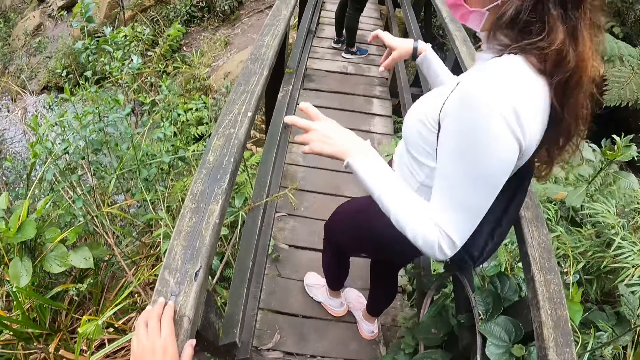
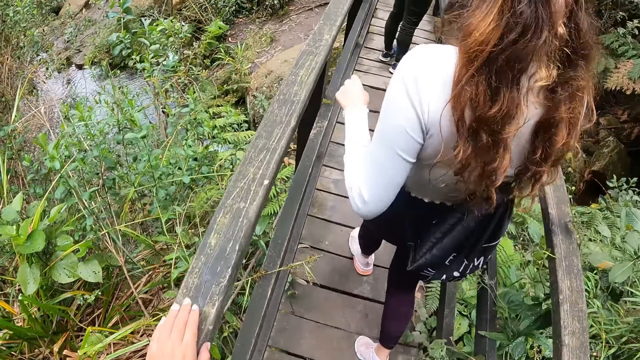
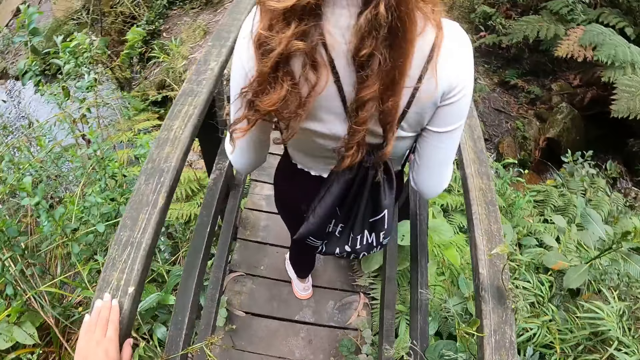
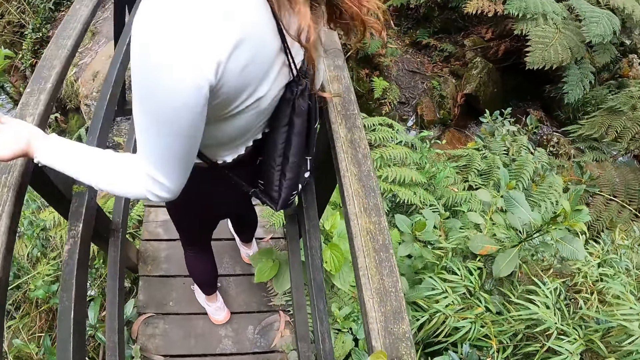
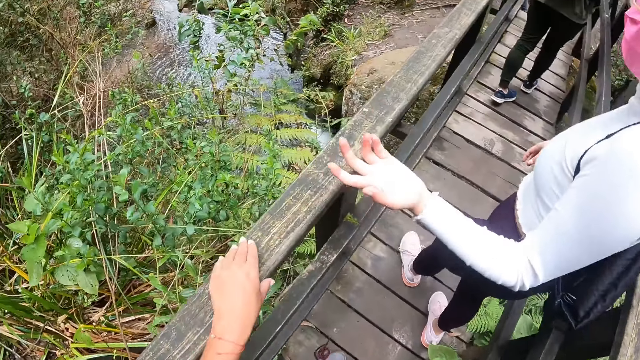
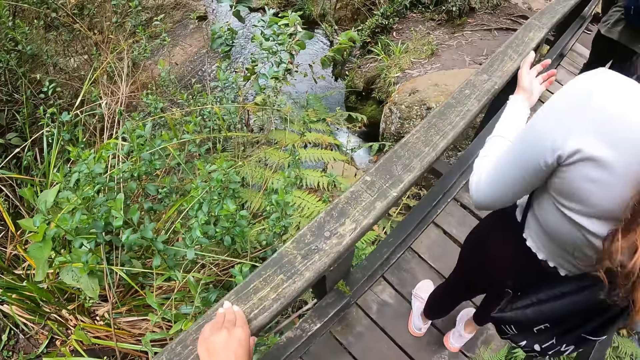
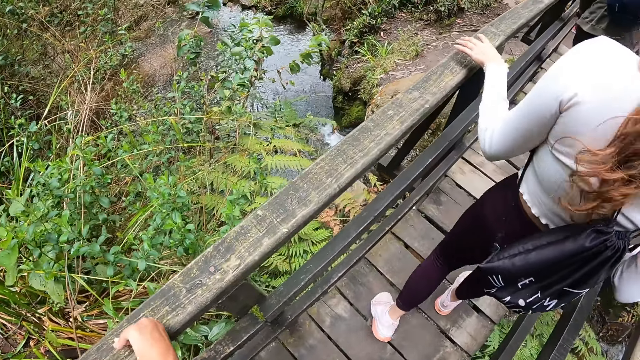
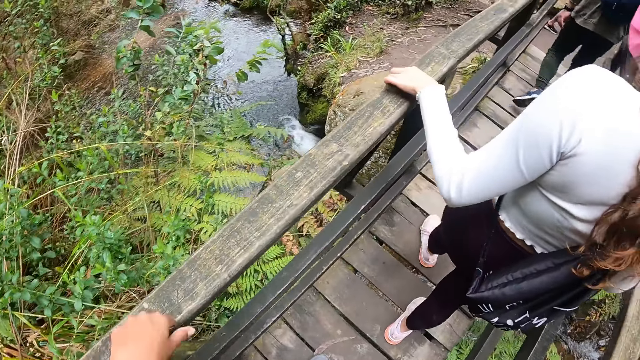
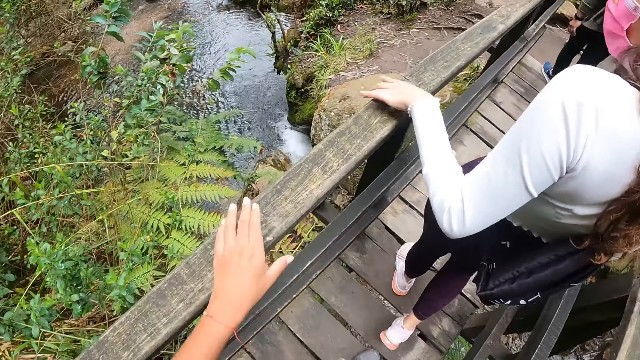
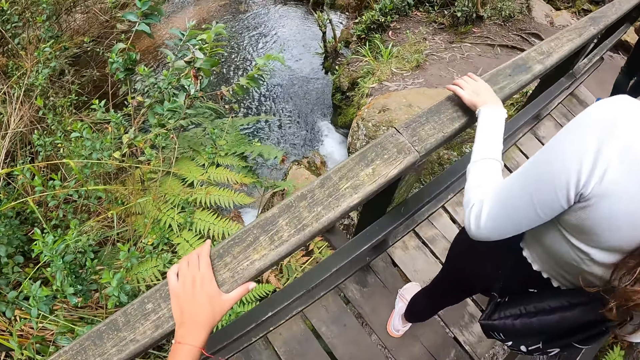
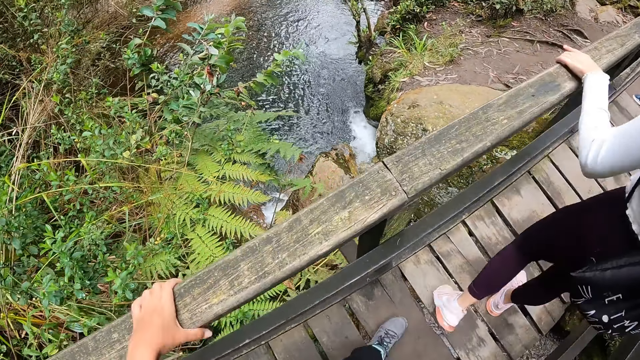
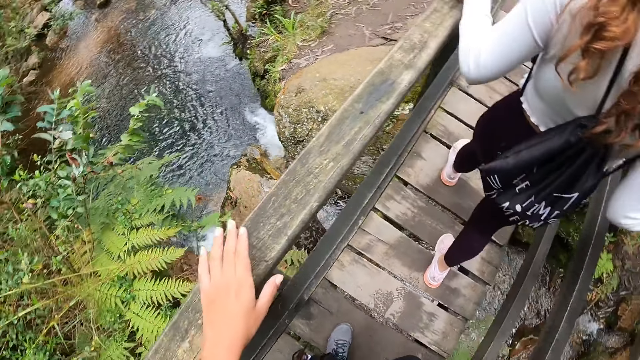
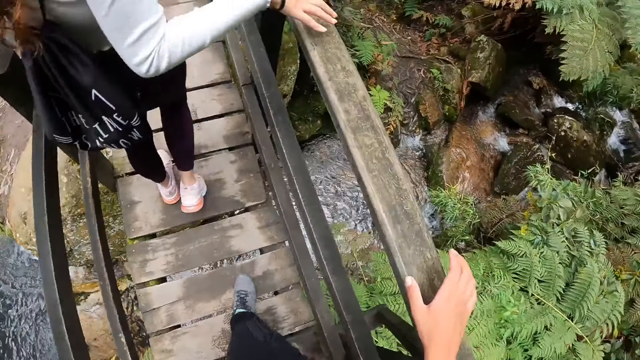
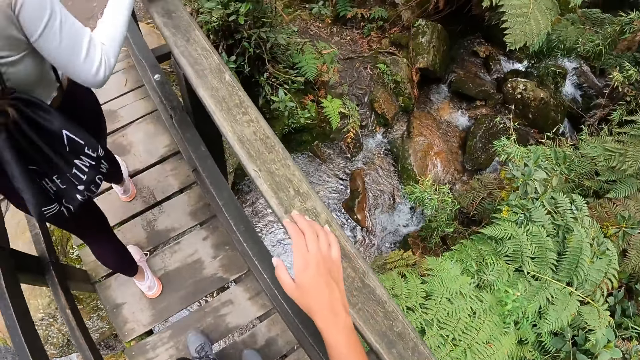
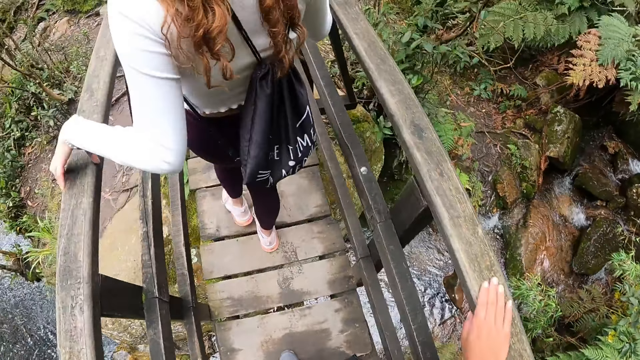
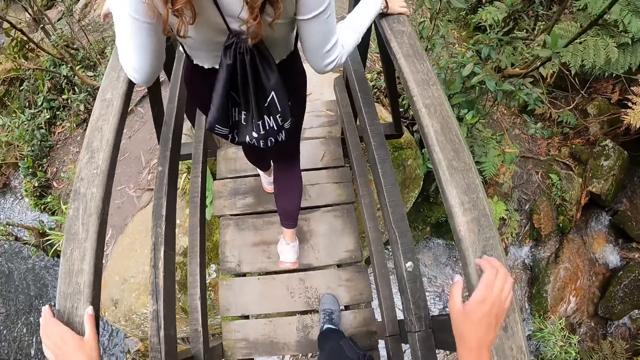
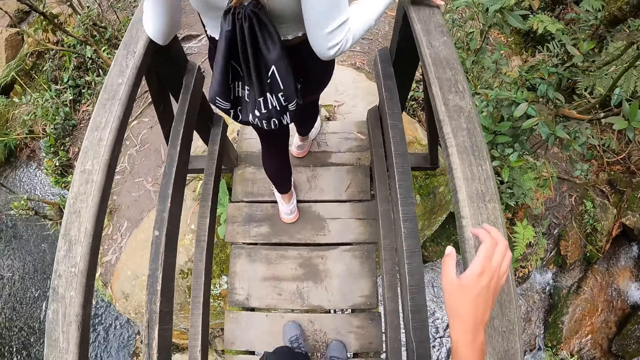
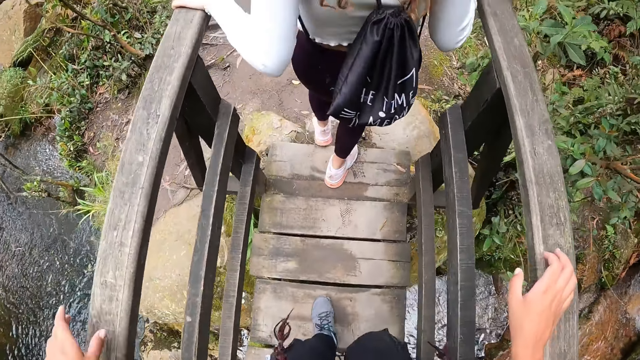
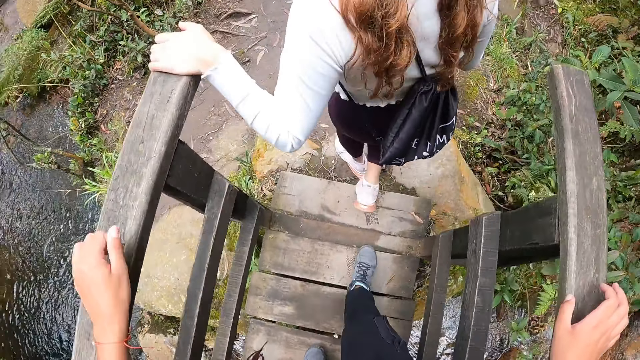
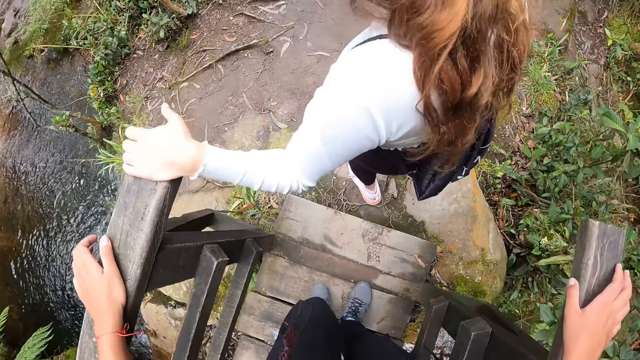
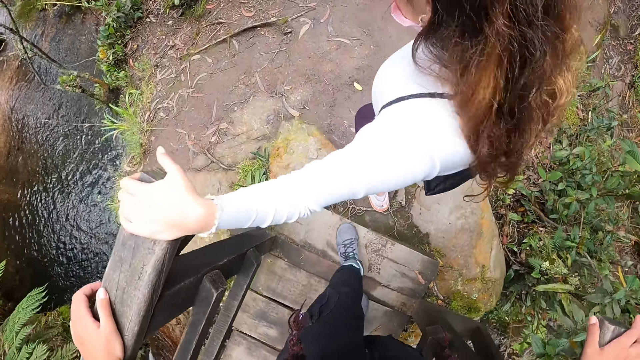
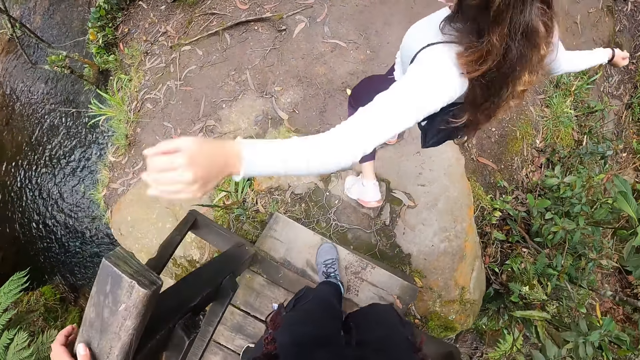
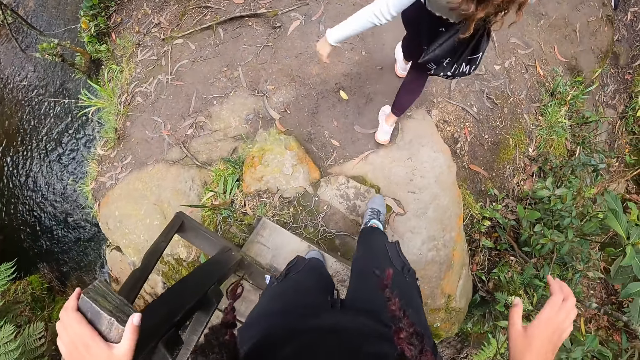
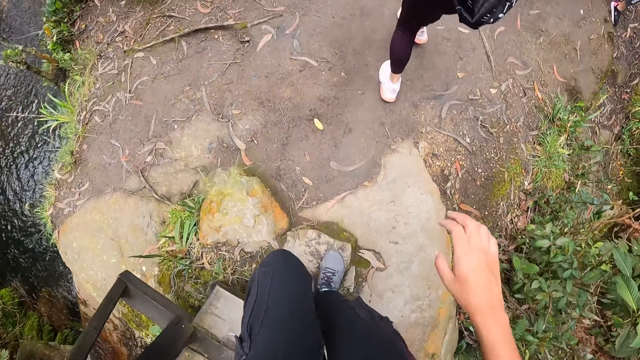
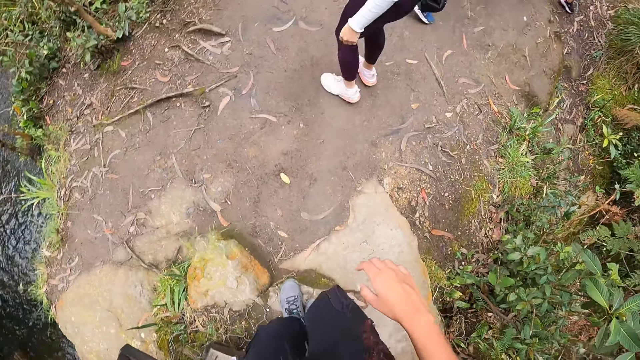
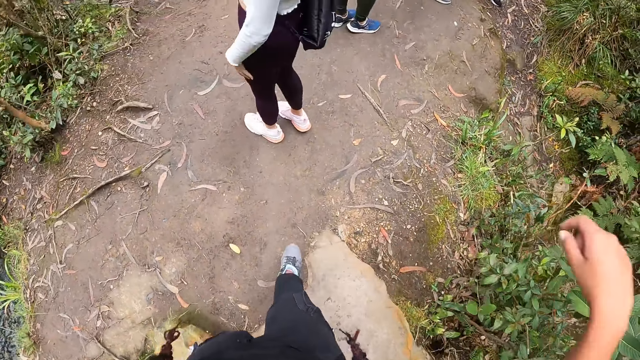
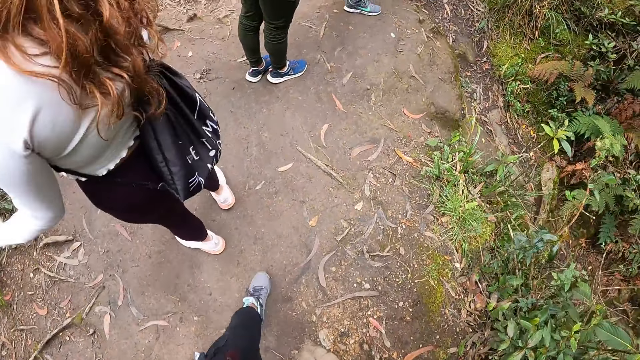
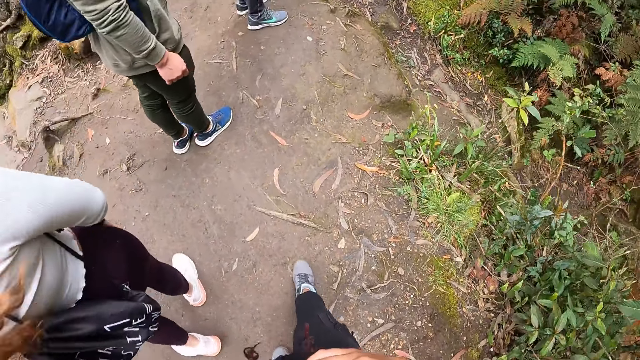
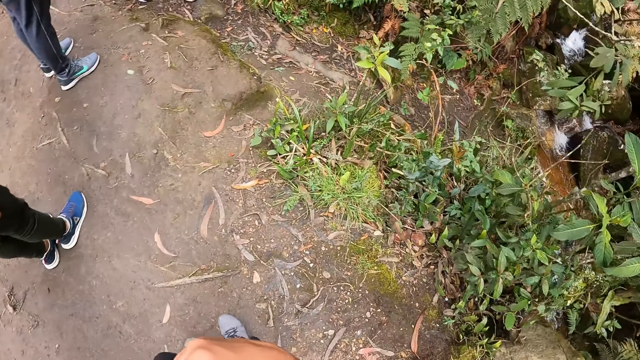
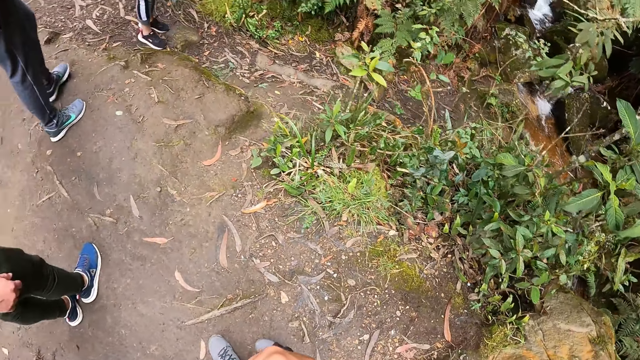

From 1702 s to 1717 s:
The camera wearer climbs on the bridge from the ground with her left hand on the bridge rail. She touches the wooden bridge. A woman walks down the bridge with her hands on the rails on both sides. The camera wearer walks down the bridge with her hands on the rails on both sides. Another woman climbs down the bridge to a bush path. The camera wearer climbs down the bridge to the bush path. She moves forward.

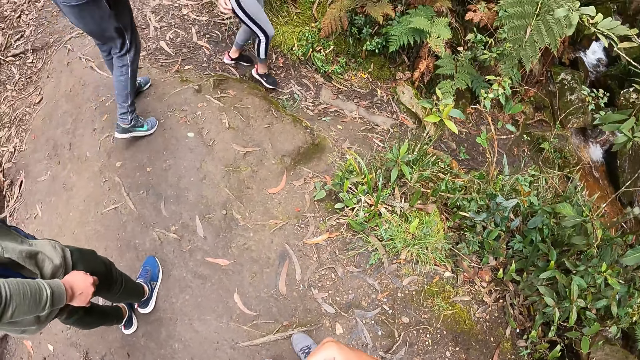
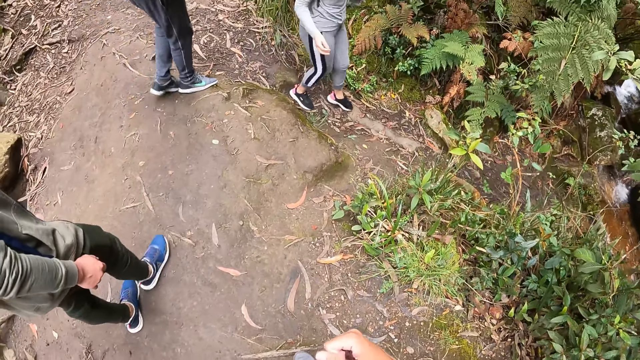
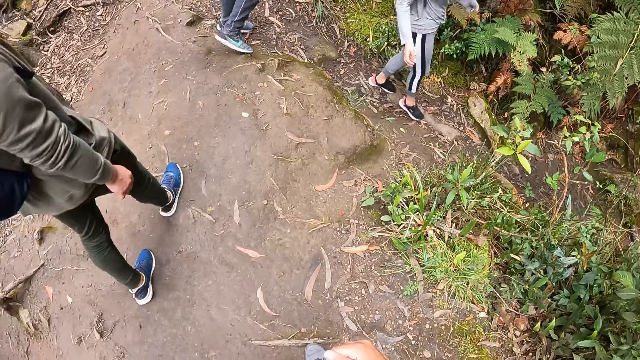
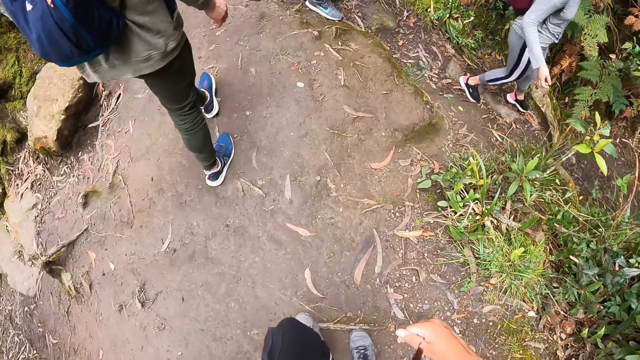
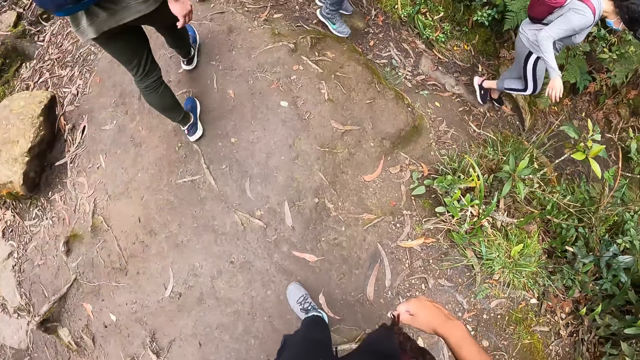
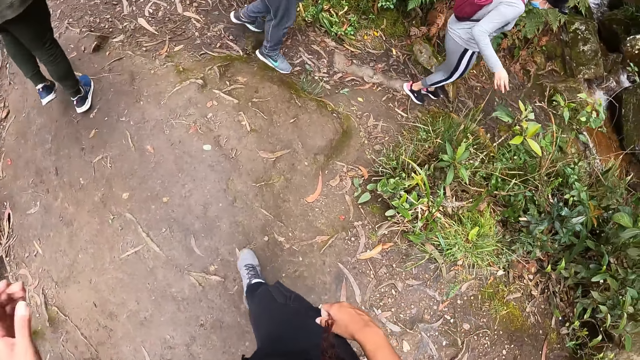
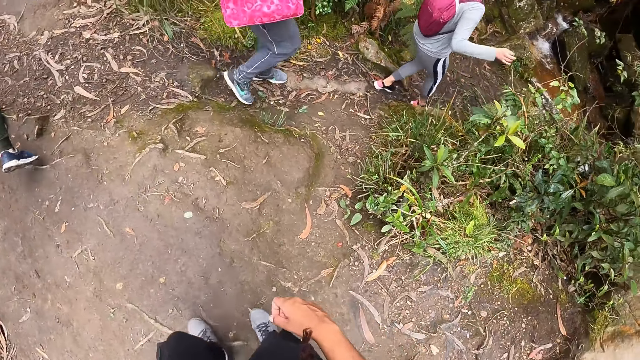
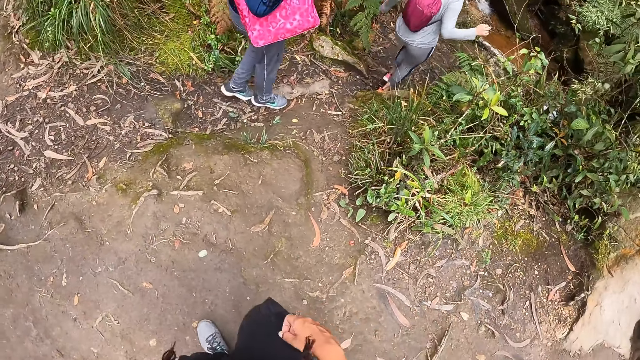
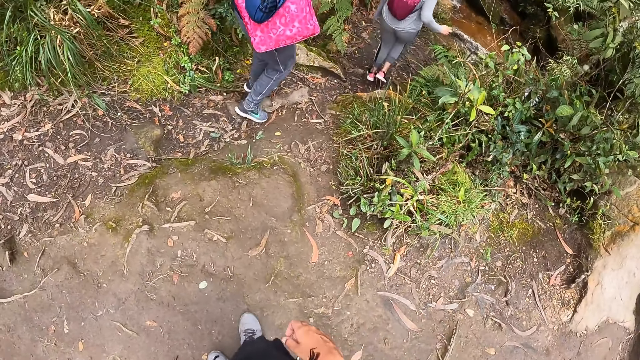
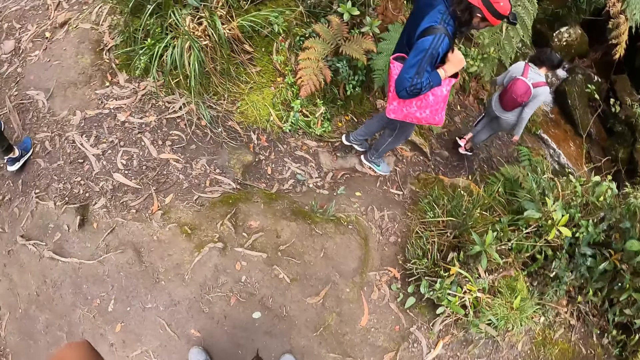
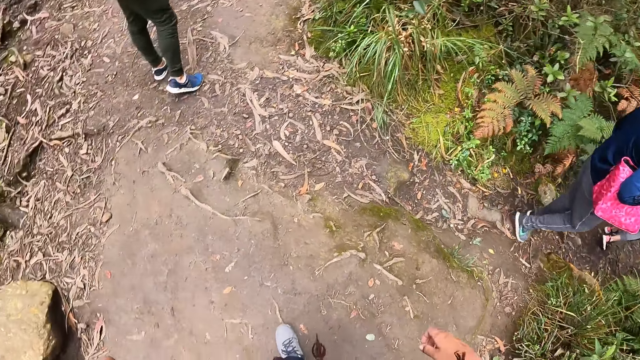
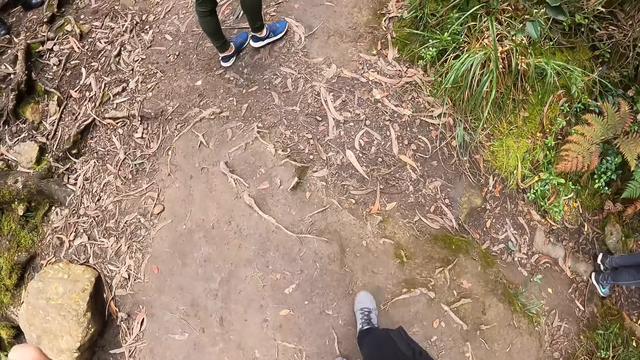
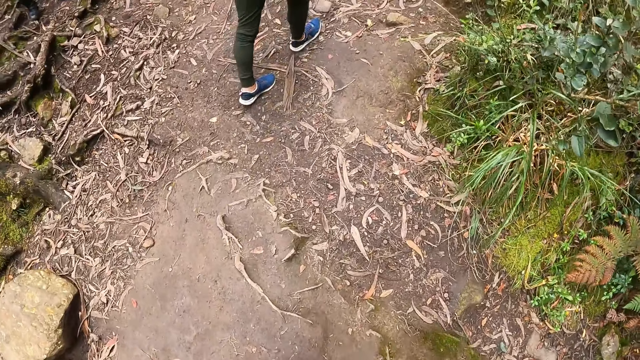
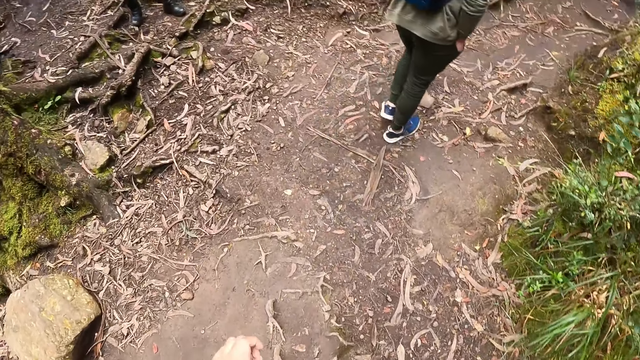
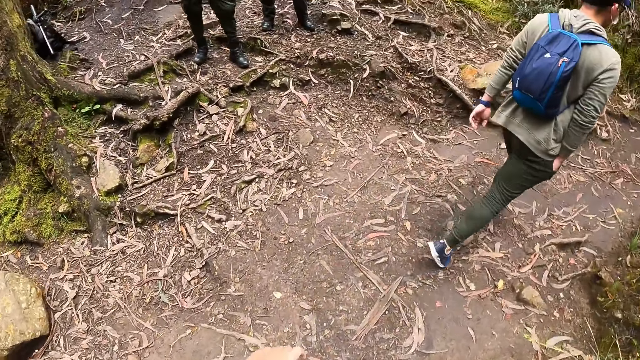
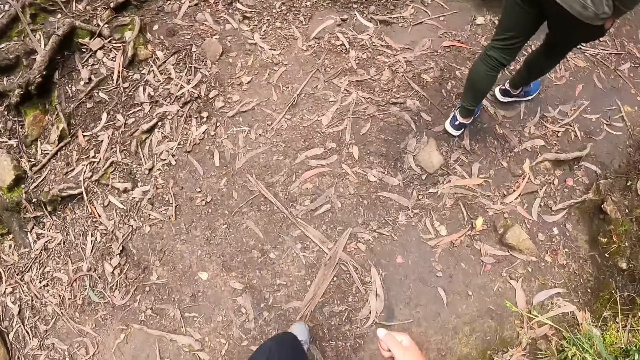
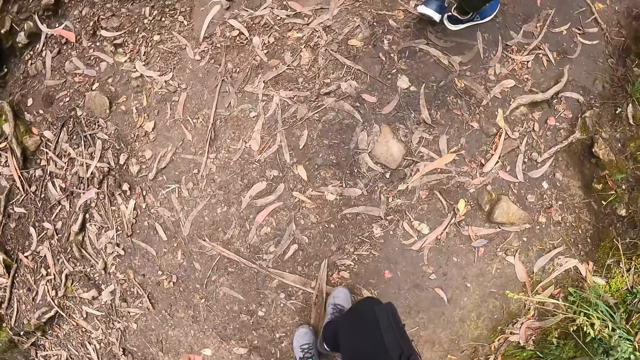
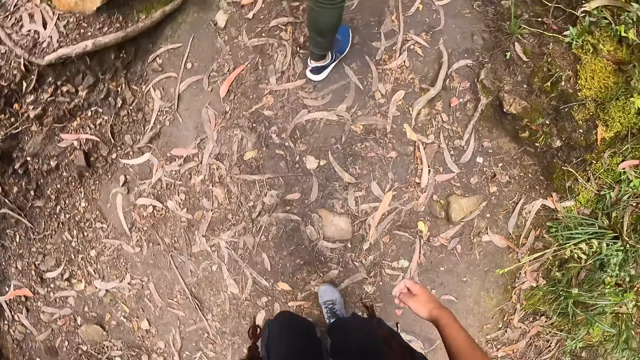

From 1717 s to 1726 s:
A woman and a man turn to a narrow path. Another man follows the bush path. The camera wearer walks after the other man.
